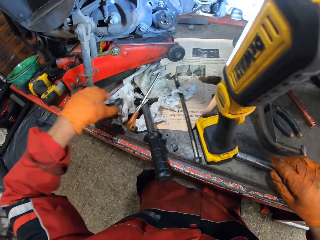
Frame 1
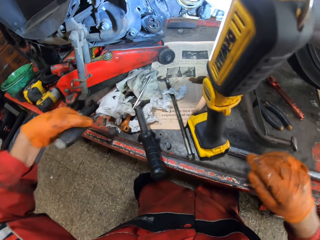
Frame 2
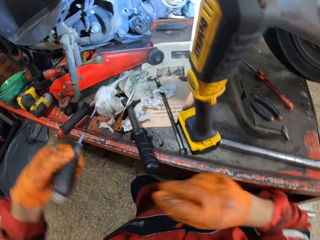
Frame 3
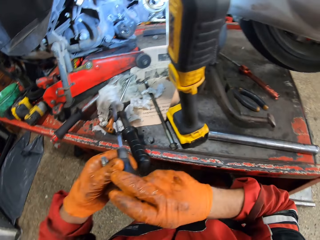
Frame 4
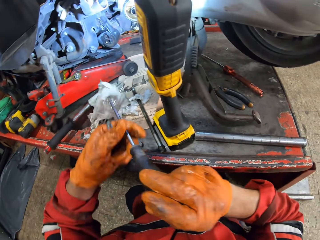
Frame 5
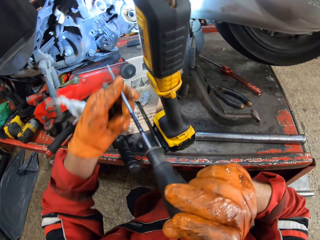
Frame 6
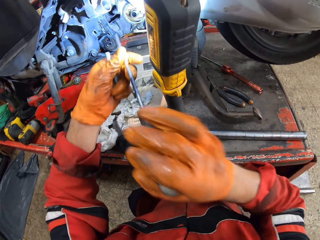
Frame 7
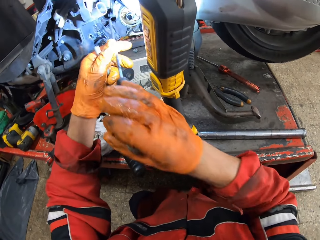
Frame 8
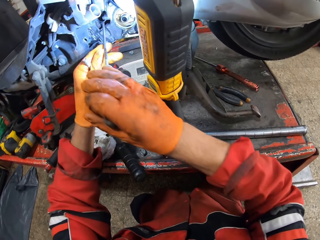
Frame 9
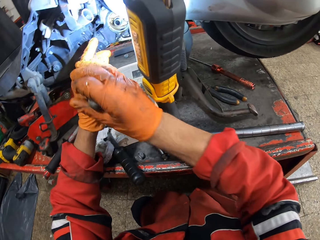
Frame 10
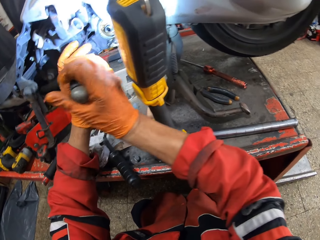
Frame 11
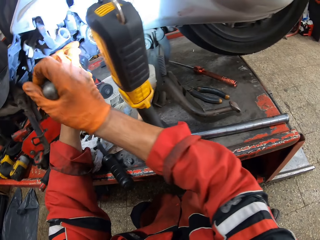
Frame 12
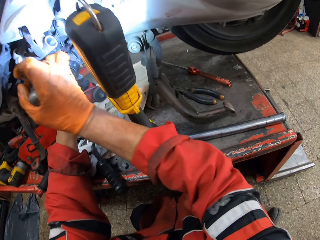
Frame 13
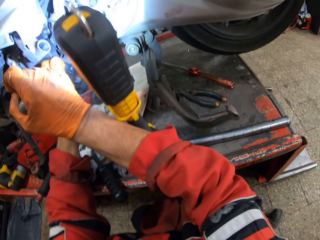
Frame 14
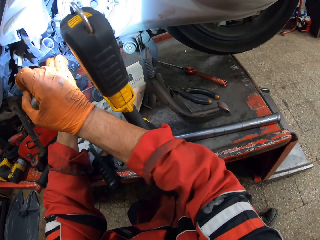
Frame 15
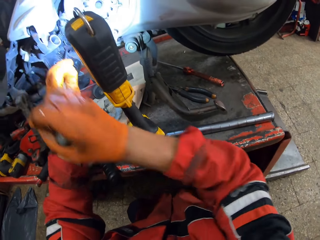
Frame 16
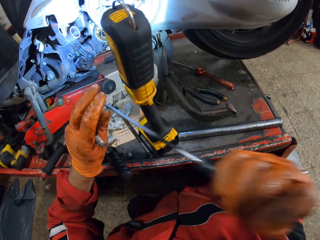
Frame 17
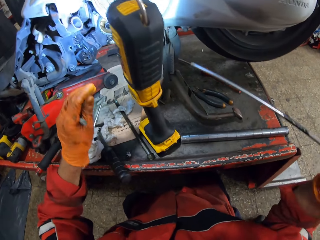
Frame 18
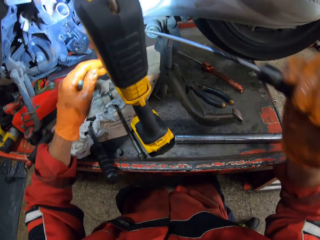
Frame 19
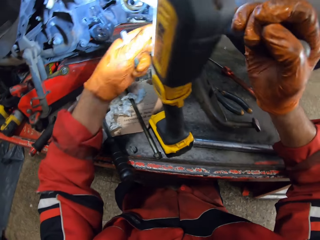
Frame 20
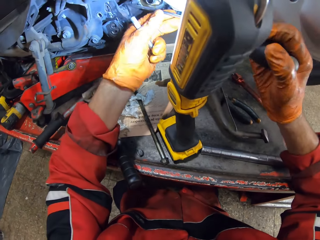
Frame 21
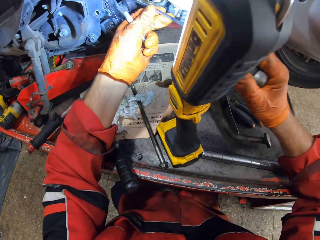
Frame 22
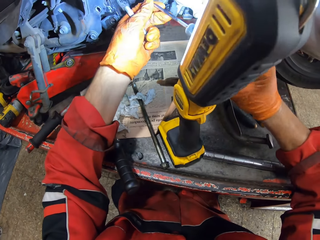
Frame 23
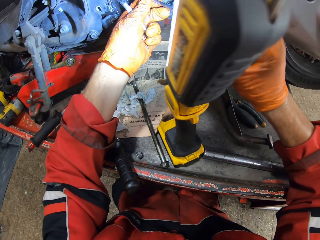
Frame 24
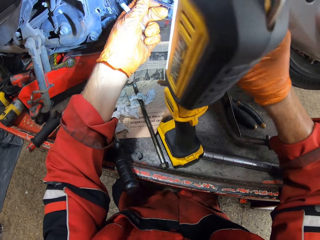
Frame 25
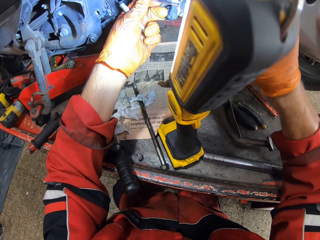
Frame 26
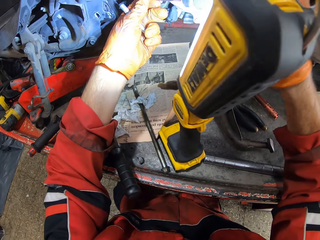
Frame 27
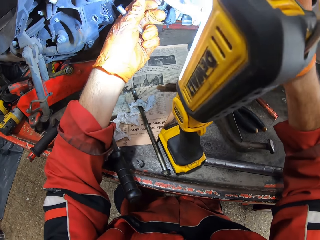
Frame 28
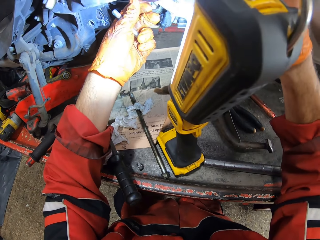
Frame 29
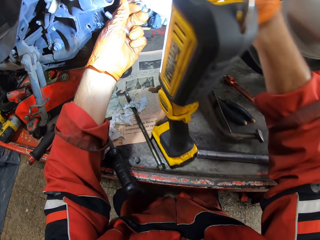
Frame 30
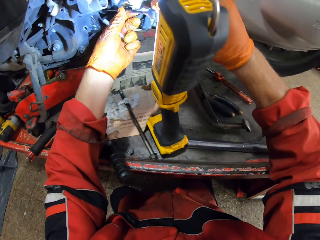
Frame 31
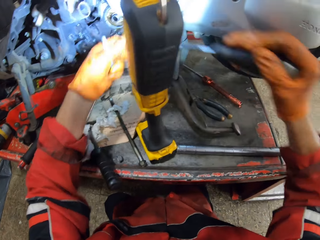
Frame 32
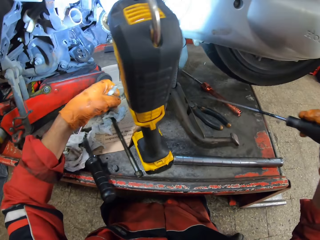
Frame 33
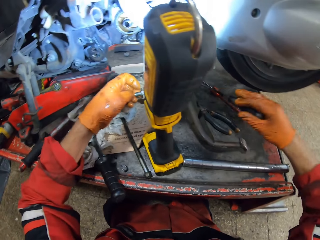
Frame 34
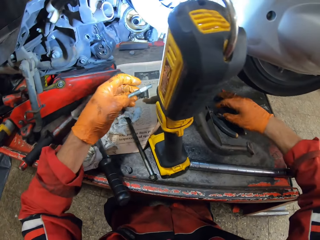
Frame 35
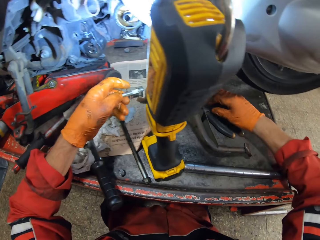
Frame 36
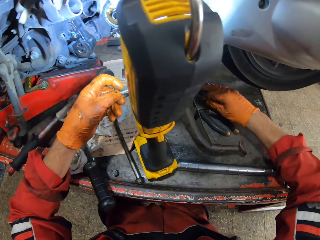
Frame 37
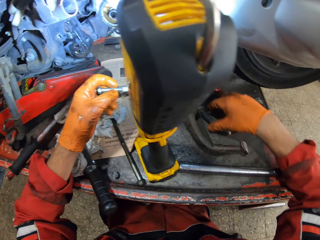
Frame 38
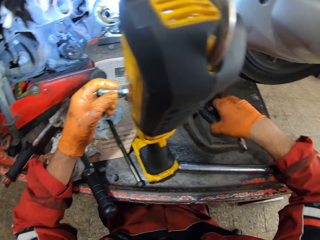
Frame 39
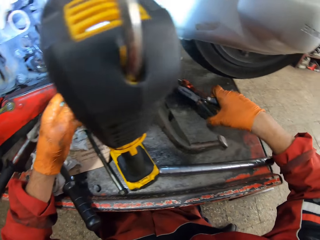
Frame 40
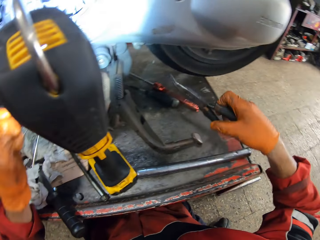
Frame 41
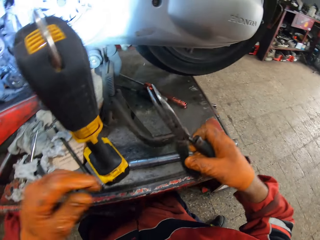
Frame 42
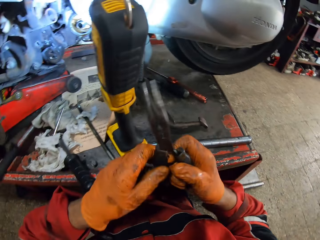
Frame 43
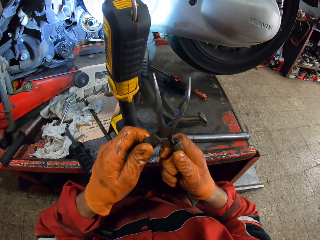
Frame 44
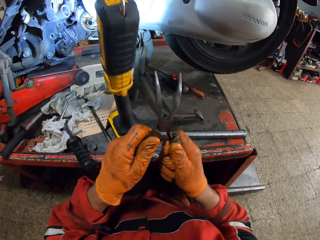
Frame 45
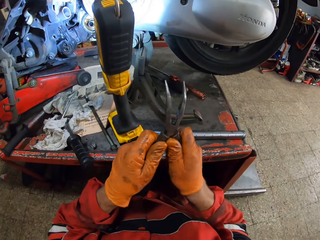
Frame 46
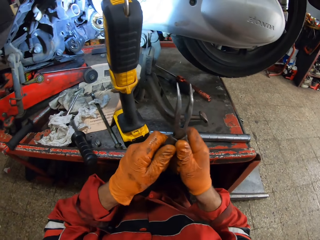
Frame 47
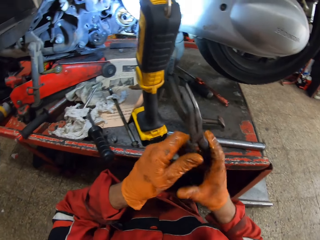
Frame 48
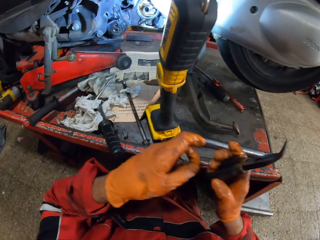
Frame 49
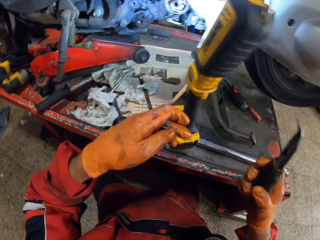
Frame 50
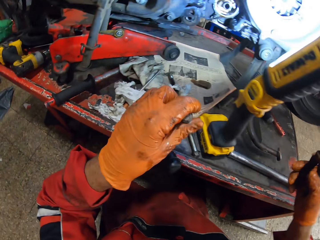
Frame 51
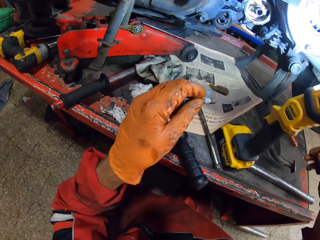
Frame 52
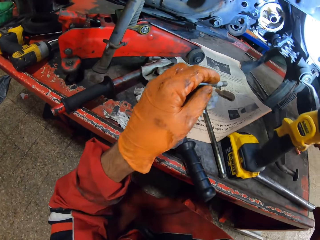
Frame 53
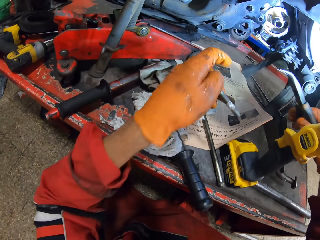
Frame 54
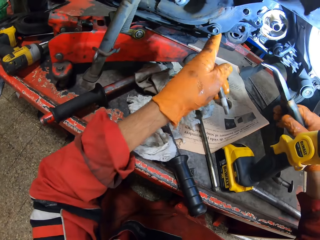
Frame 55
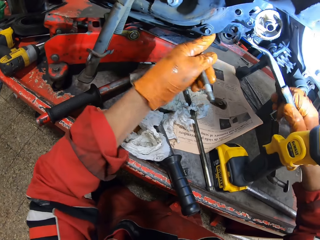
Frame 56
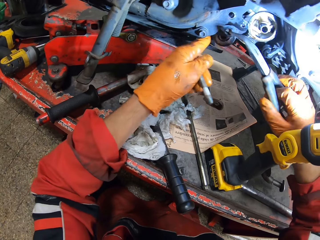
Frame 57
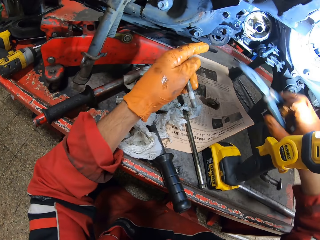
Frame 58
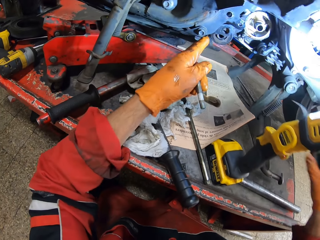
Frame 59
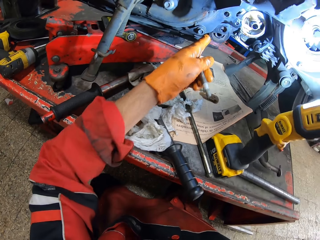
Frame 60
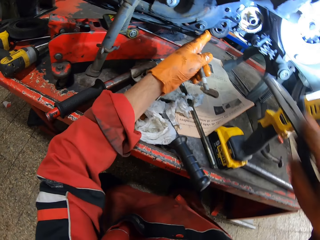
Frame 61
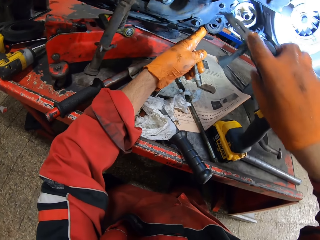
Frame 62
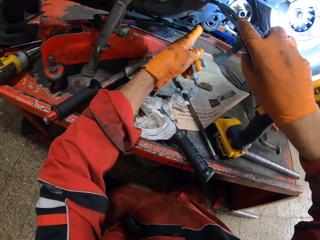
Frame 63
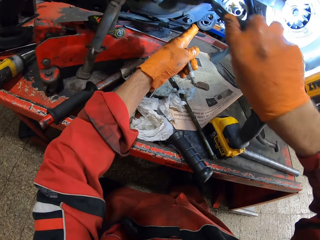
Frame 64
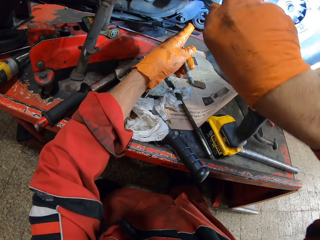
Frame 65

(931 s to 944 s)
The camera wearer picks up a long screwdriver from the workbench with his left hand. He holds the screwdriver. He passes the long screwdriver to his right hand. He screws a hole with the long screwdriver with both hands. He tightens the screw. He holds the screwdriver with his right hand. He tightens the screw. He drops the long screwdriver on the workbench with his right hand. He picks up the needle nose pliers from the workbench with his right hand. He adjusts the needle nose pliers with both hands. He holds the pliers. He holds the bolt with his left hand. He touches the engine.

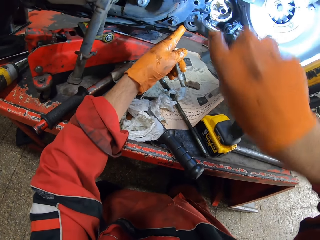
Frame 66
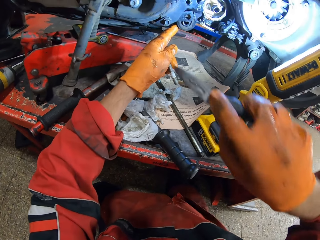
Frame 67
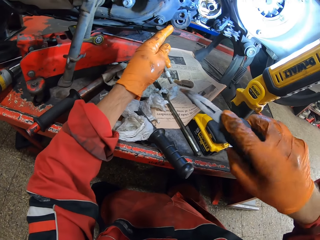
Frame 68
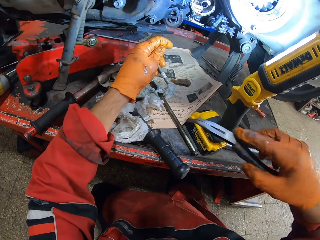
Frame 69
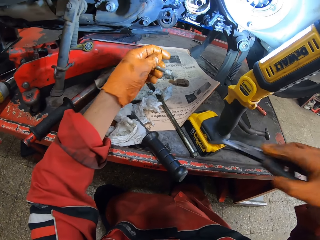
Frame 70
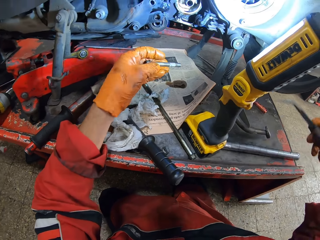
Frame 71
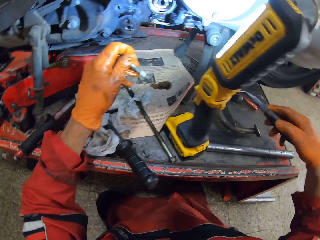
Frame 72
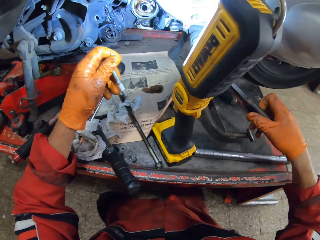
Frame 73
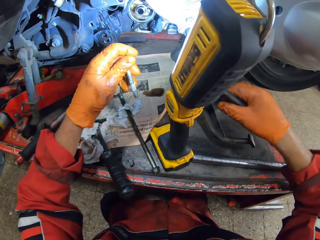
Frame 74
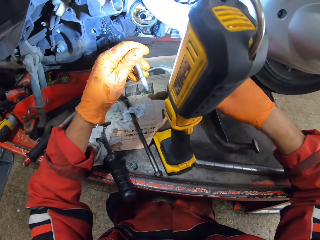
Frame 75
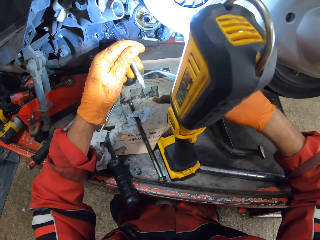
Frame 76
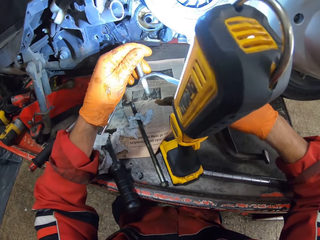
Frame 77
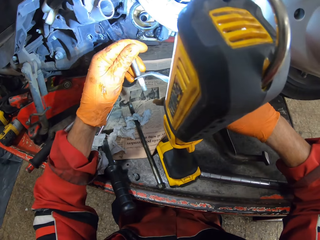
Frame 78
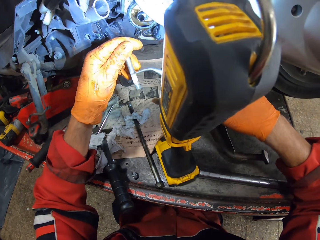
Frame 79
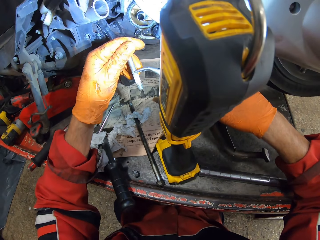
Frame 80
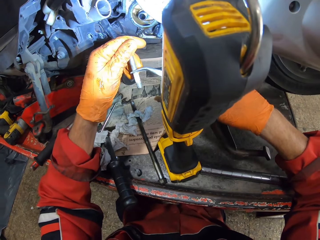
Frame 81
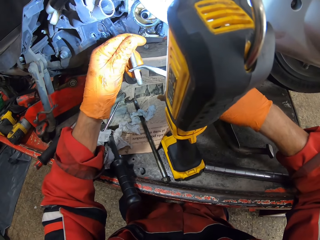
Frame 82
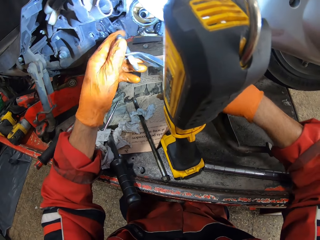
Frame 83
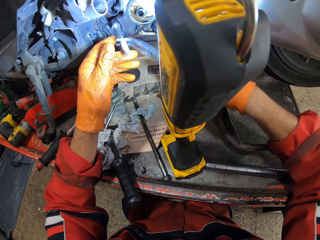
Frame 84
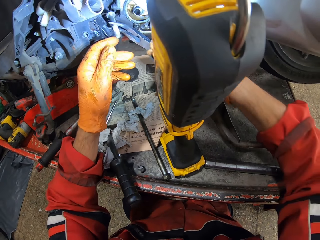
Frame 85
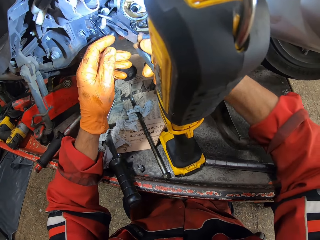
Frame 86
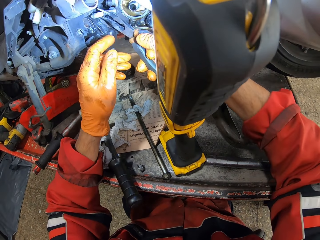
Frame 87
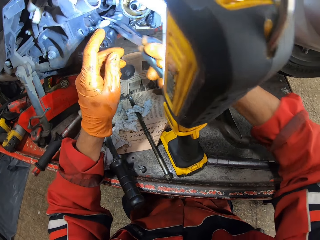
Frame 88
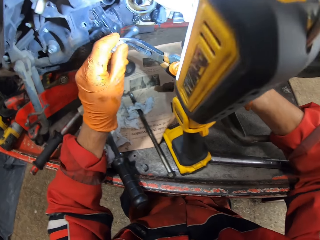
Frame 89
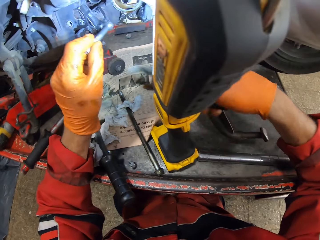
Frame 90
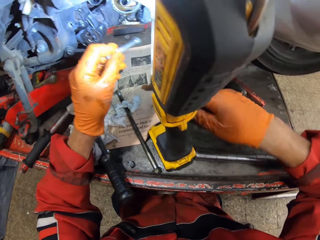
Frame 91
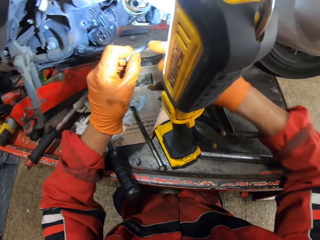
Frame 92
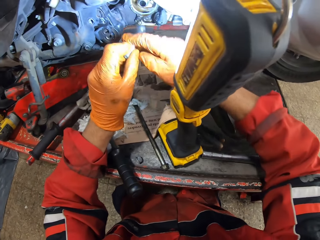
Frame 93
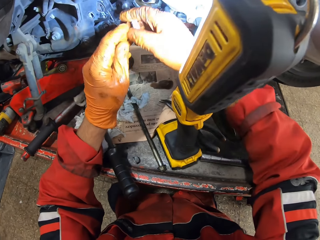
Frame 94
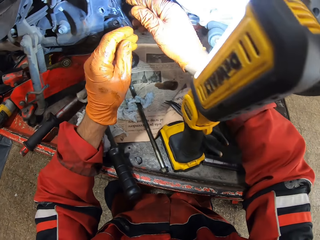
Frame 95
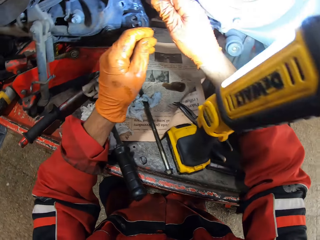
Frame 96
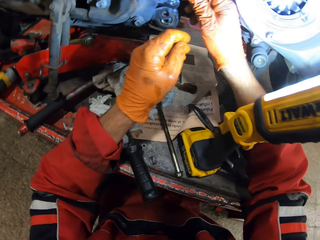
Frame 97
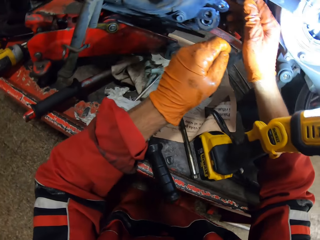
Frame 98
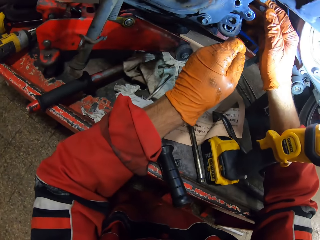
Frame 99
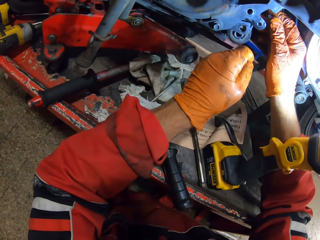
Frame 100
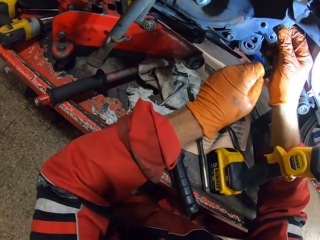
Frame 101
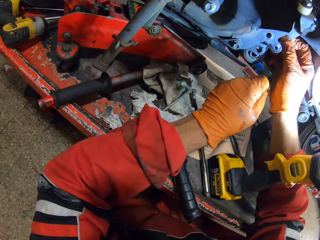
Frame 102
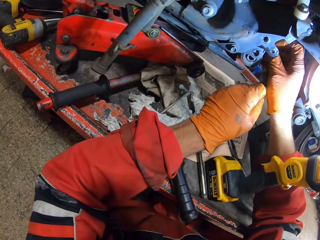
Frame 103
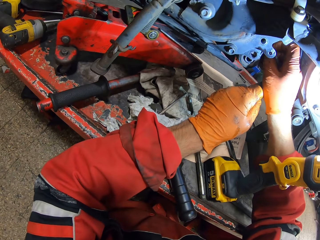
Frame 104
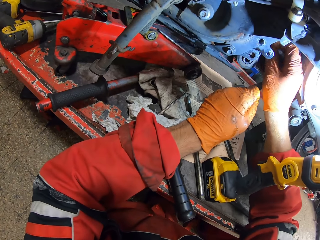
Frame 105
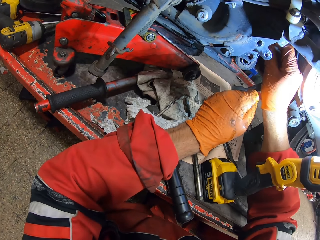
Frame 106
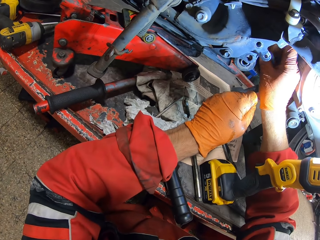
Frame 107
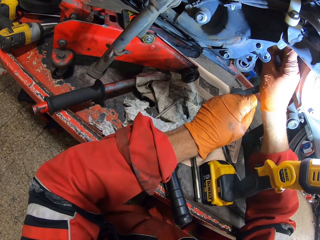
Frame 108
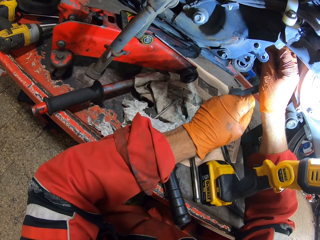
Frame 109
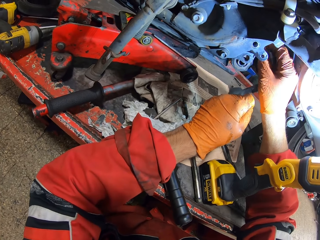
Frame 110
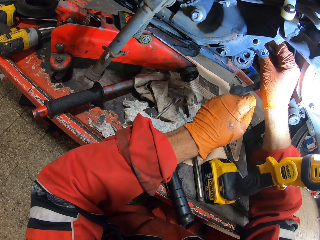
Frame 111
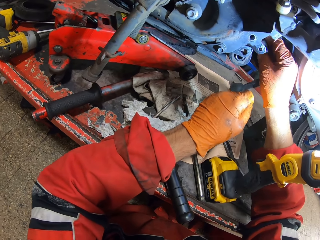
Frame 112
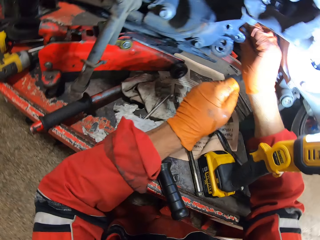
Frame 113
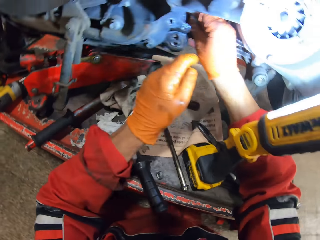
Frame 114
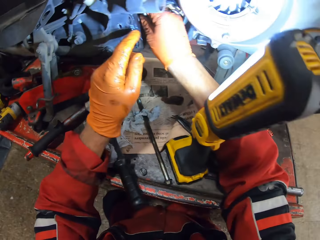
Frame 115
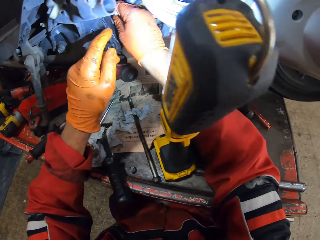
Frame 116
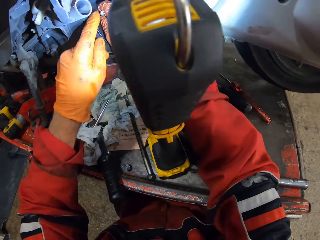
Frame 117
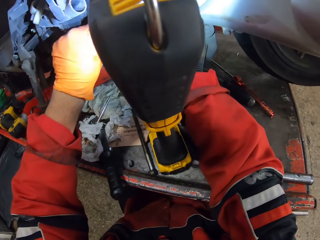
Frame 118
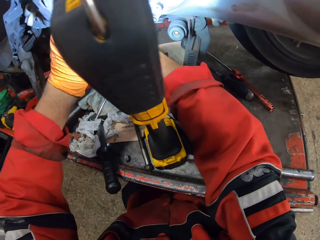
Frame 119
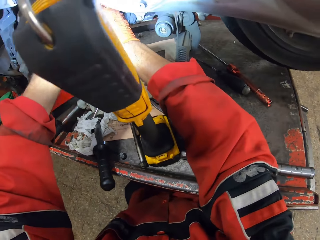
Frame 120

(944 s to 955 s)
The camera wearer fixes the engine. He holds the pliers. He holds the screw or bolt with the needle nose pliers with his right hand. He drops the needle nose pliers on the workbench. He holds the bolt with the left hand. He passes the screw to his right hand. He holds the bolt with the right hand. He fixes the screw in a hole in the motorcycle with his right hand.
